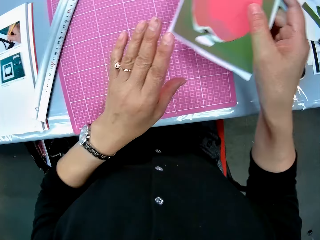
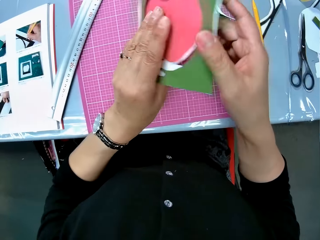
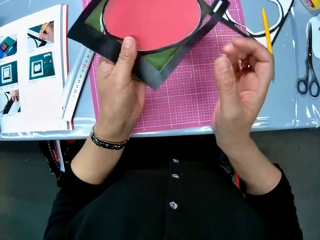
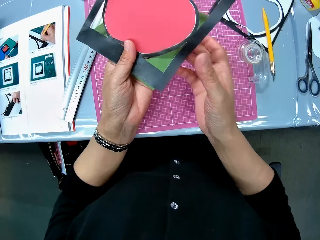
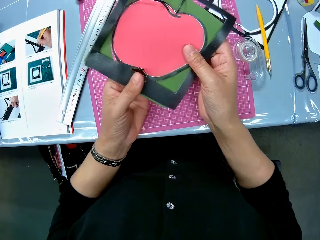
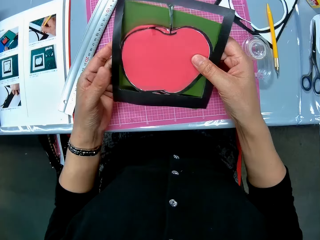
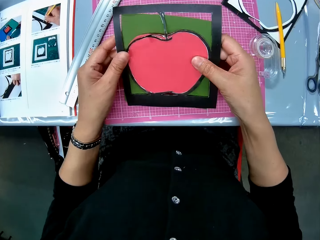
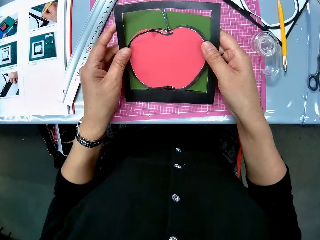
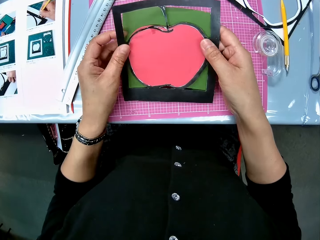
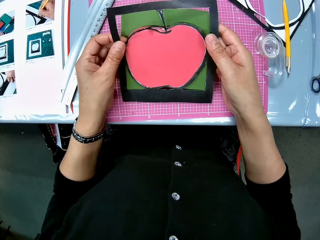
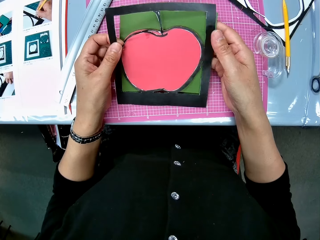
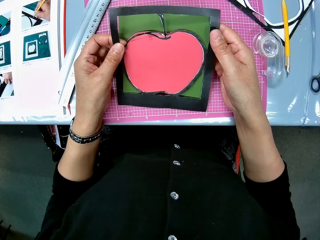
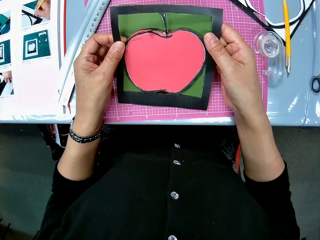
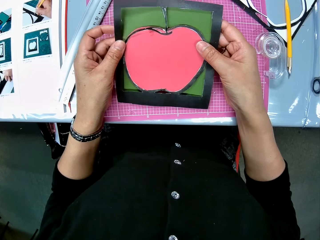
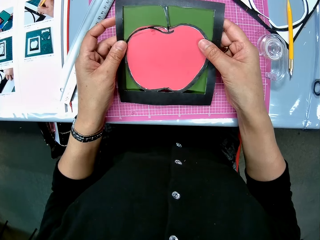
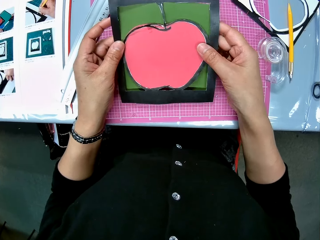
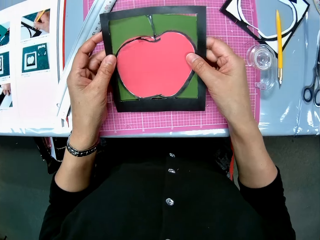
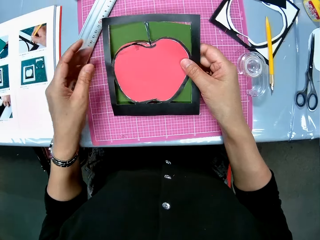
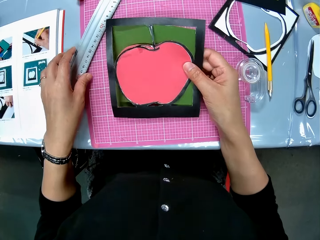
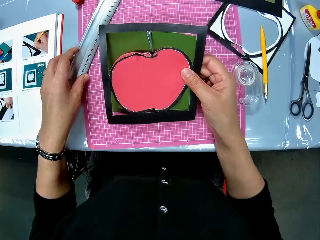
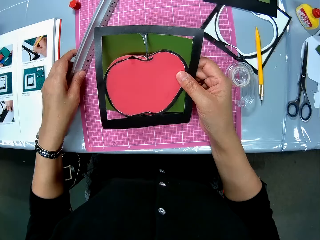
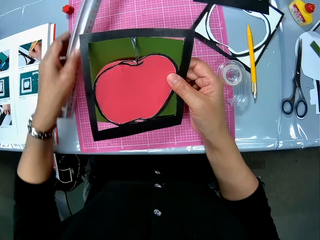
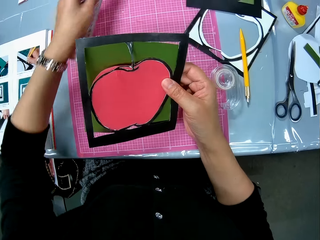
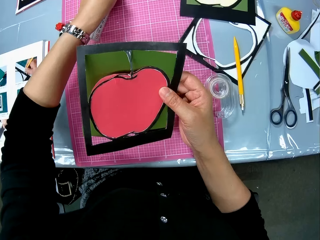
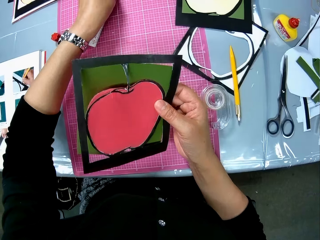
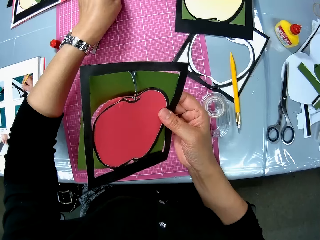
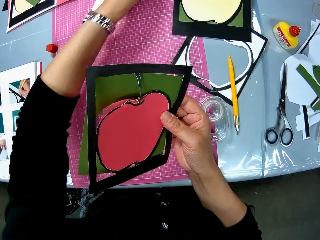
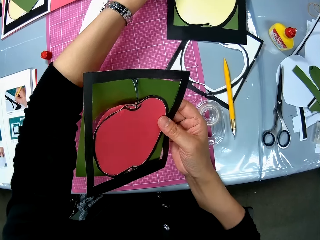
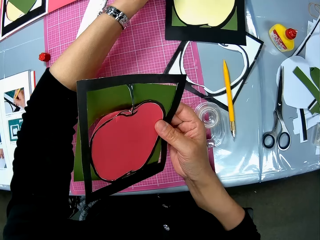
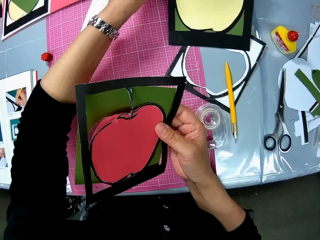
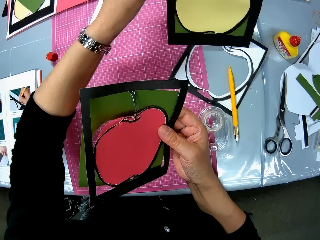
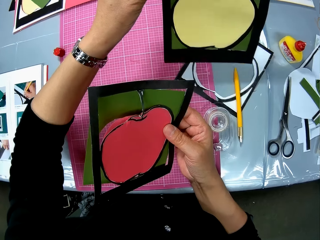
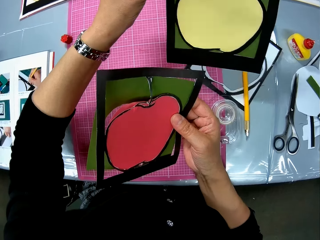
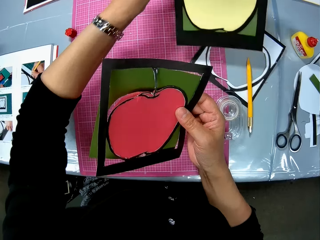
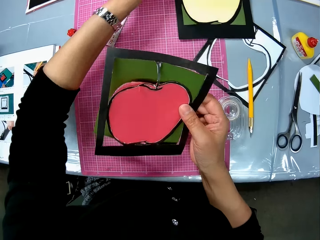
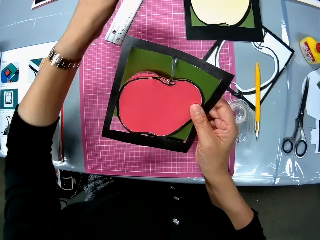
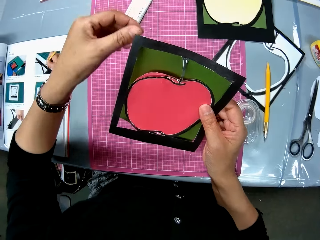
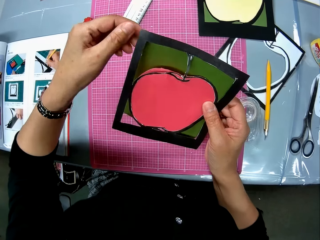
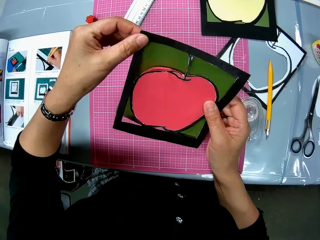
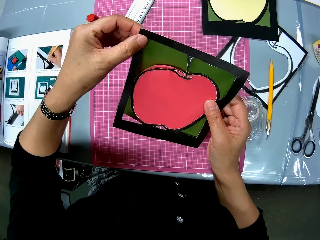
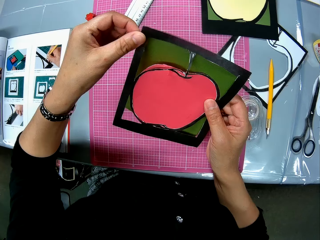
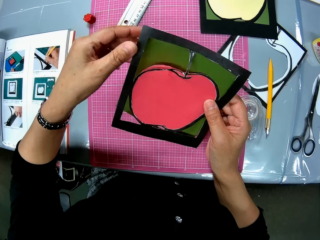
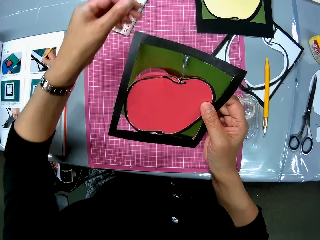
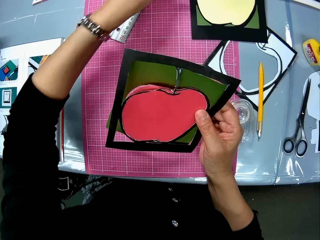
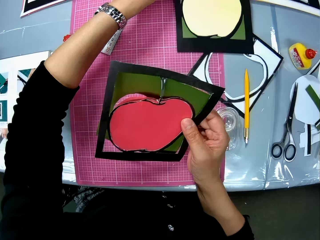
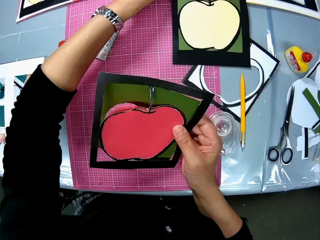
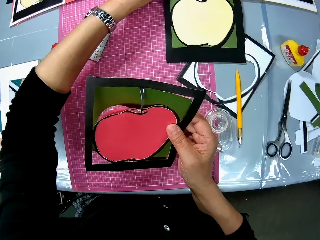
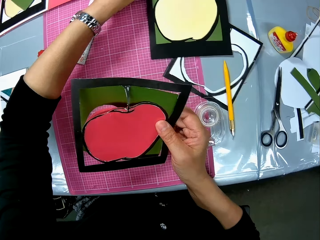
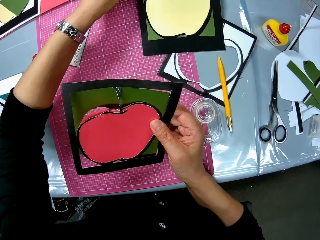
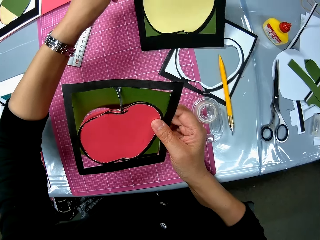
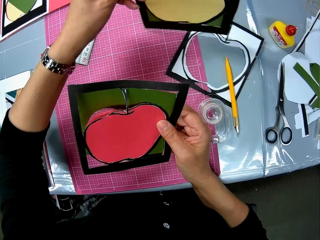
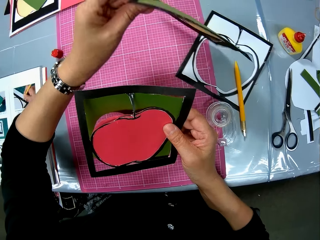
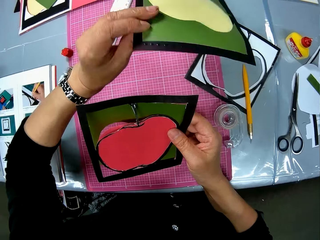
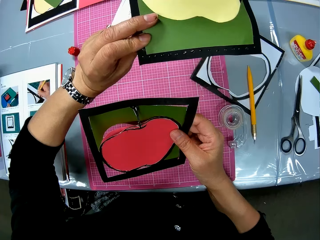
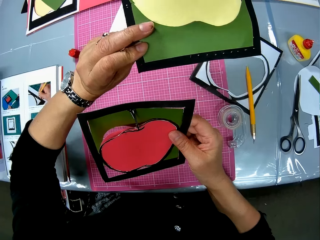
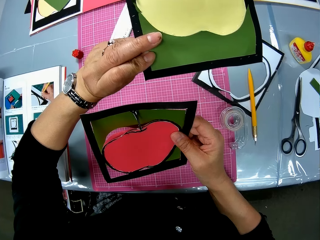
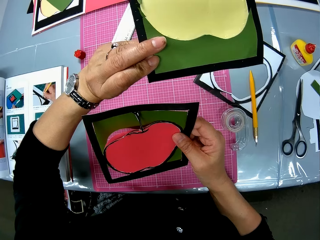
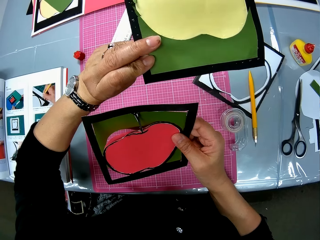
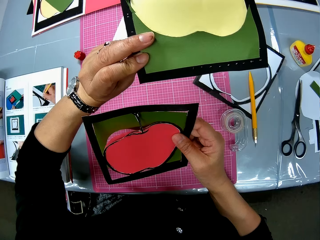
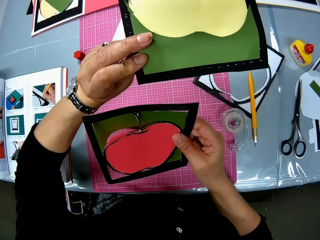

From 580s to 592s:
The camera wearer turns over the art paper. She moves the ruler upward with her left hand. She picks the ruler from the cutting mat. She puts the ruler back on the cutting mat. She lifts the other art paper on the pink sheet. She drops the art paper on the table. She holds the art paper on her right hand with both hands. She picks the art paper on the pink sheet with her left hand.

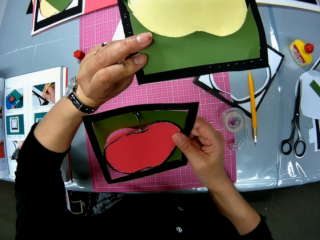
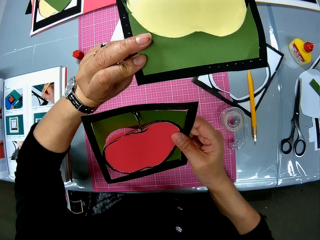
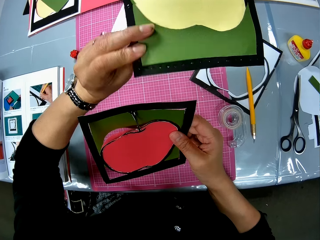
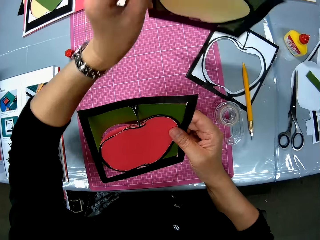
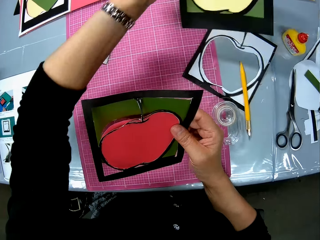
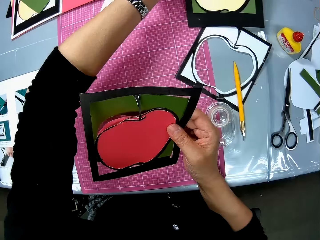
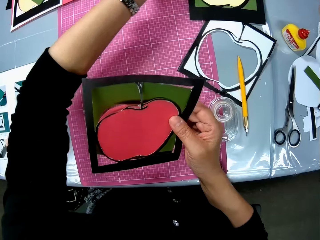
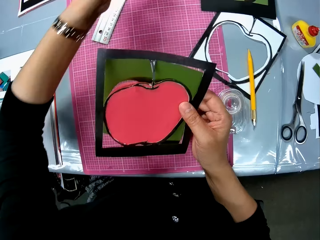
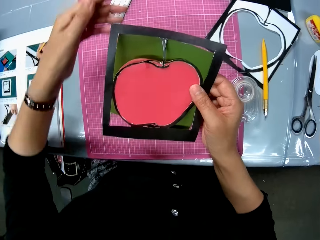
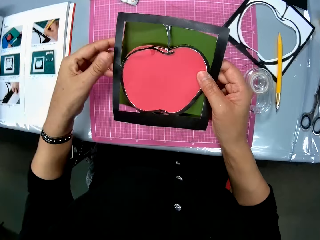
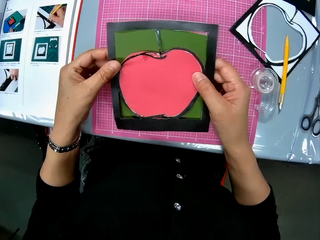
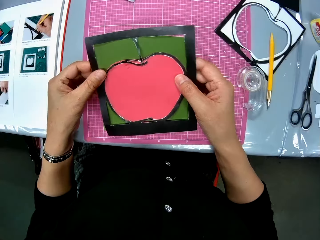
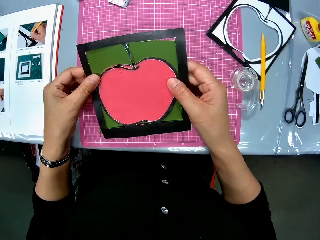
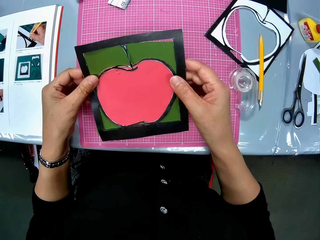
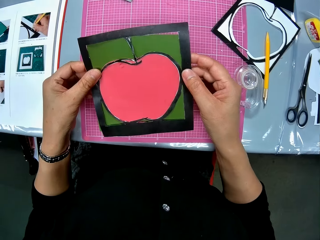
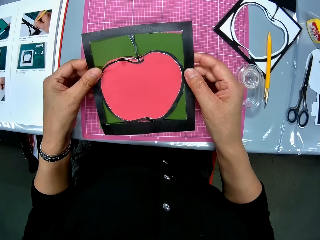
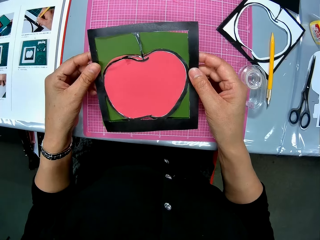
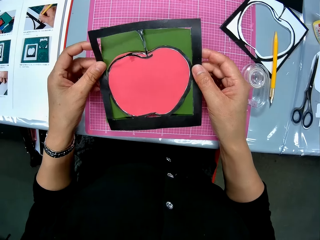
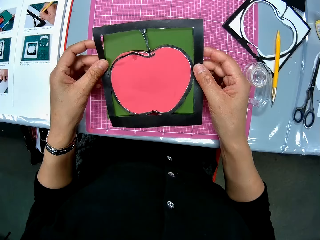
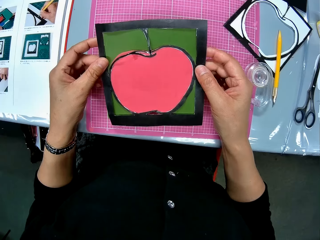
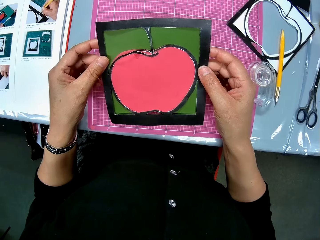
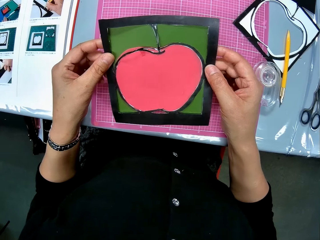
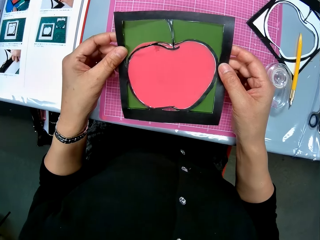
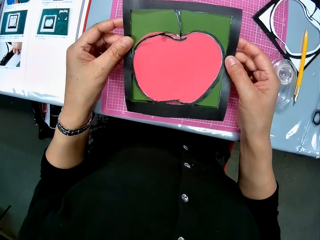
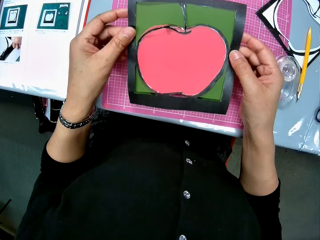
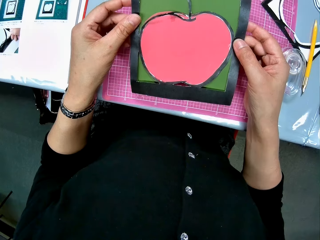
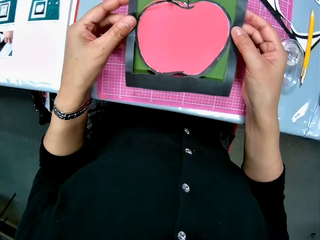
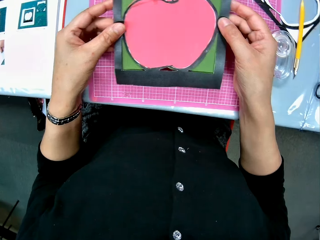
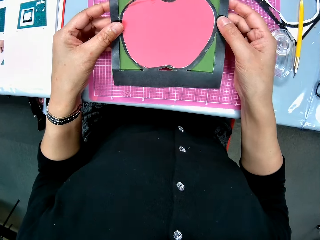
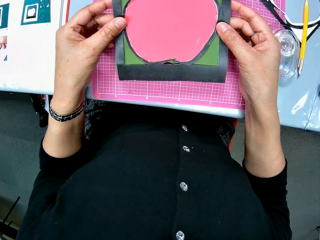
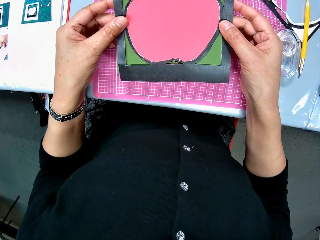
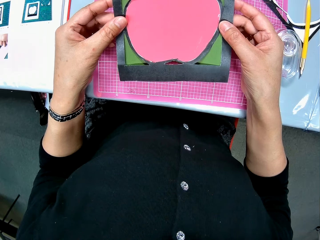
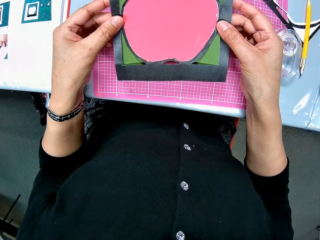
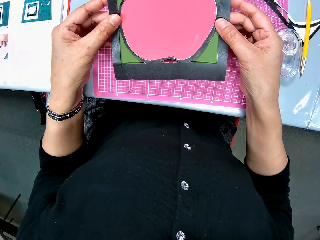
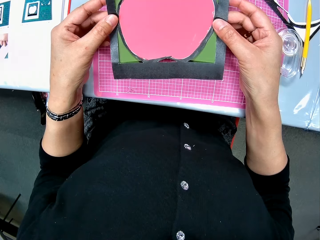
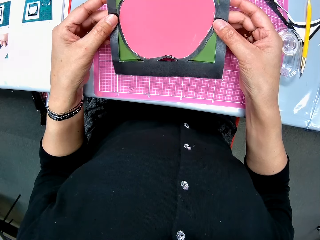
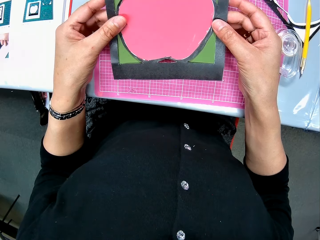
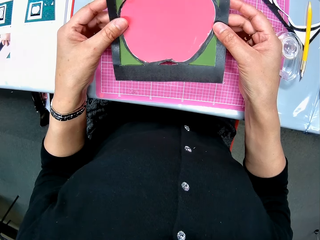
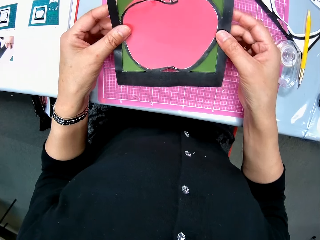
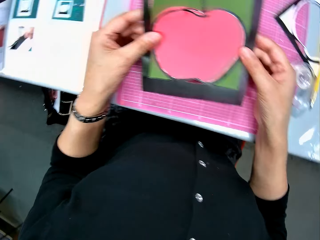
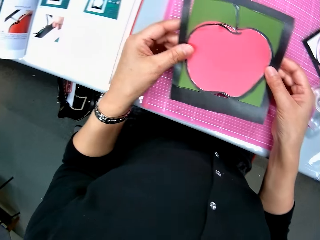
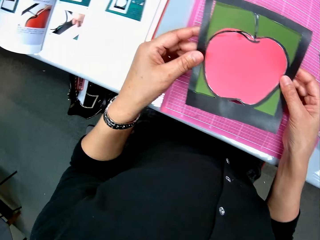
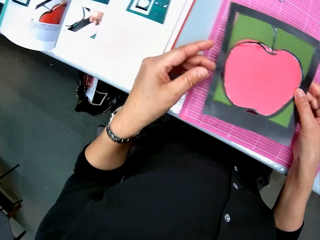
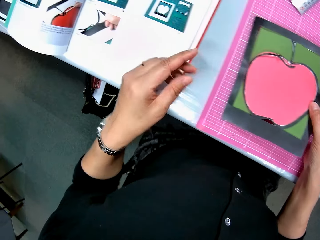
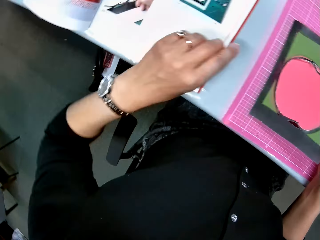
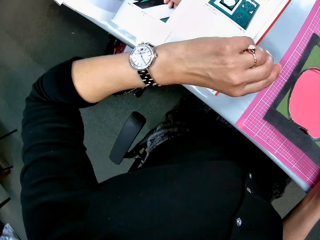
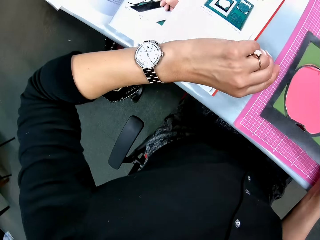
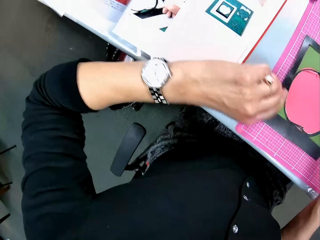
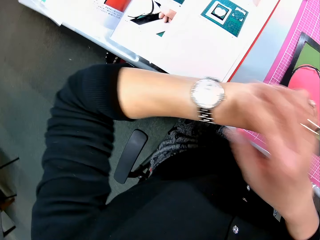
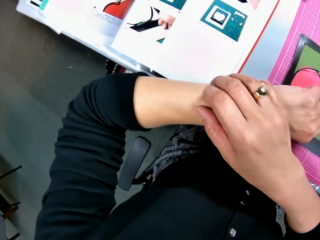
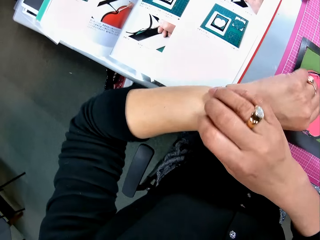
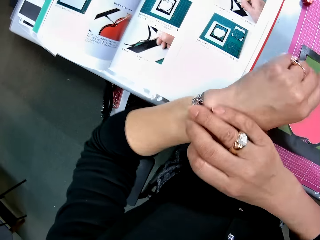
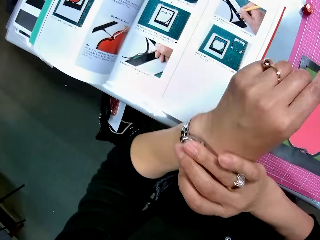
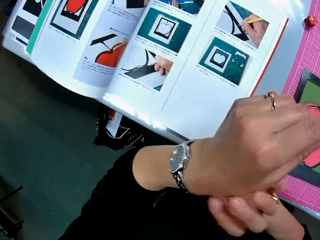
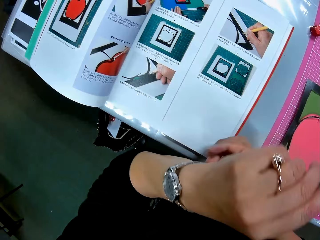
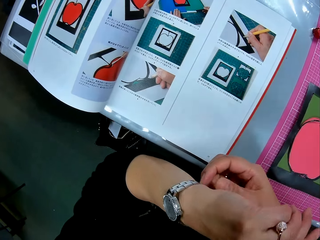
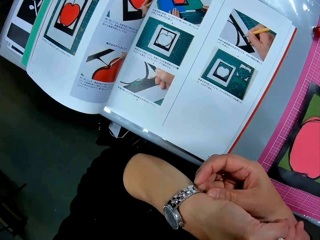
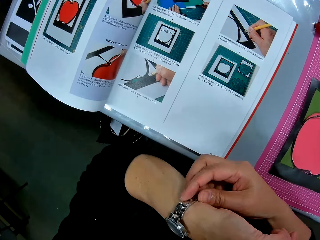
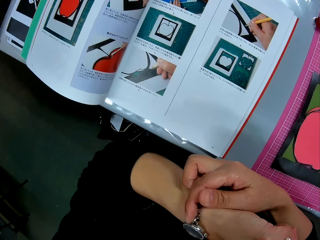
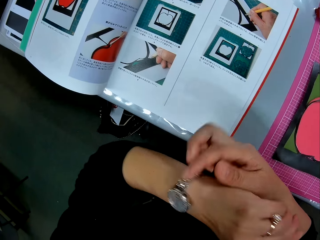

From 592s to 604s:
The camera wearer drops the art paper on the table. She holds the art paper on her right hand with both hands. She looks at the crafting paper in her hands. She drops the art paper on the pink sheet. She looks at her watch. She adjusts the wristwatch on her left hand with her right hand.
